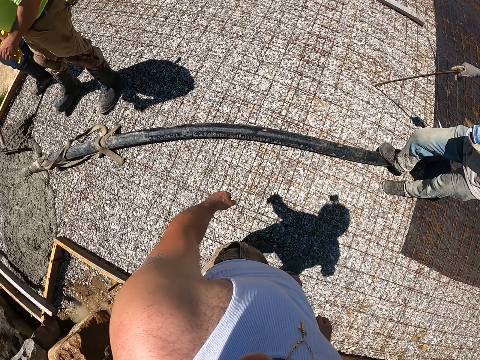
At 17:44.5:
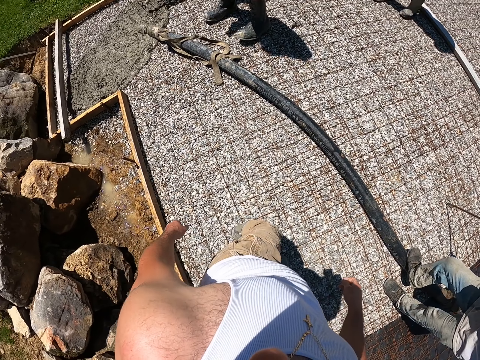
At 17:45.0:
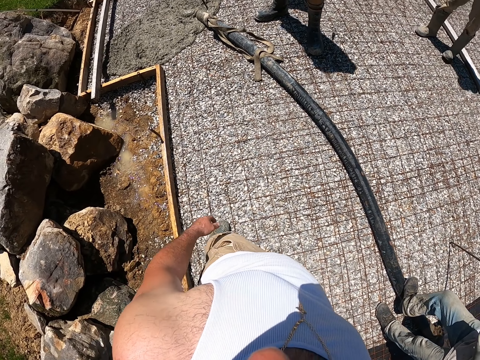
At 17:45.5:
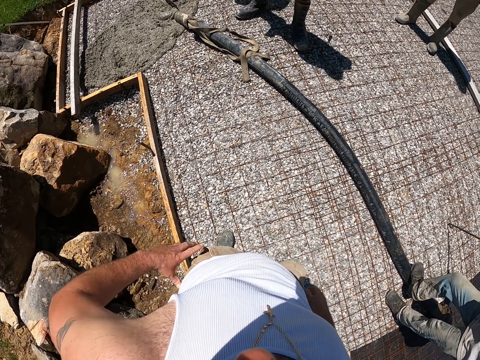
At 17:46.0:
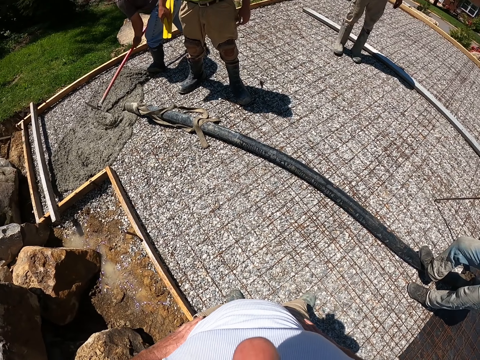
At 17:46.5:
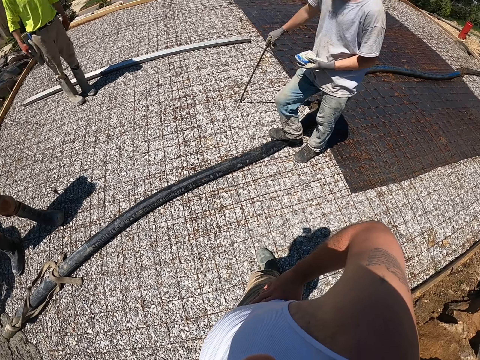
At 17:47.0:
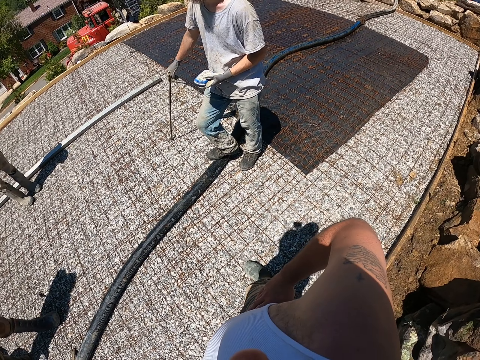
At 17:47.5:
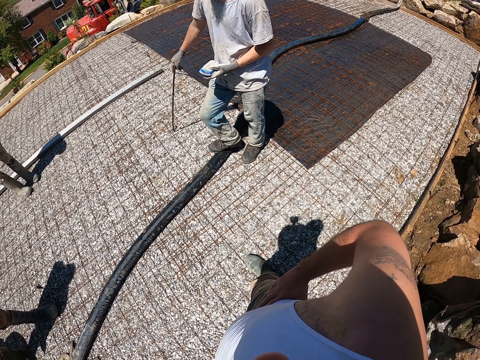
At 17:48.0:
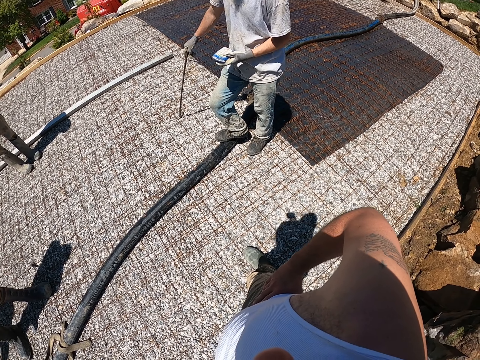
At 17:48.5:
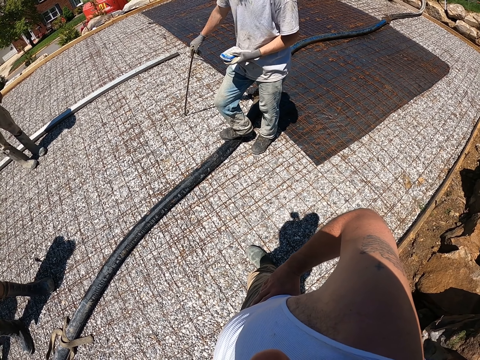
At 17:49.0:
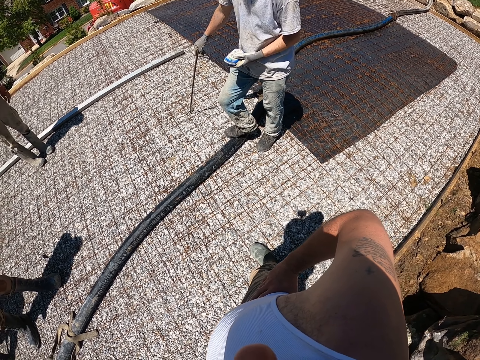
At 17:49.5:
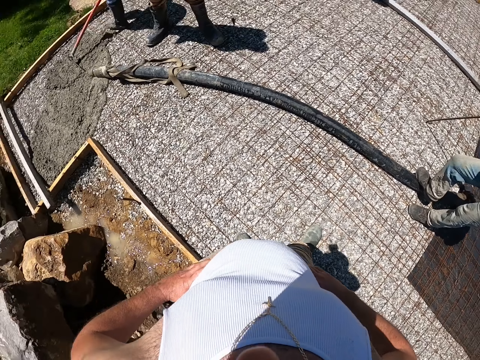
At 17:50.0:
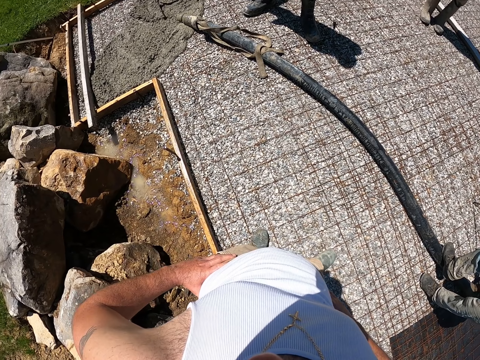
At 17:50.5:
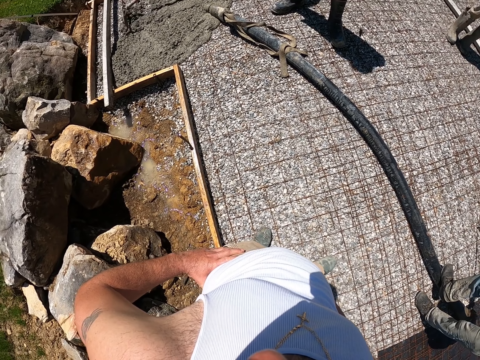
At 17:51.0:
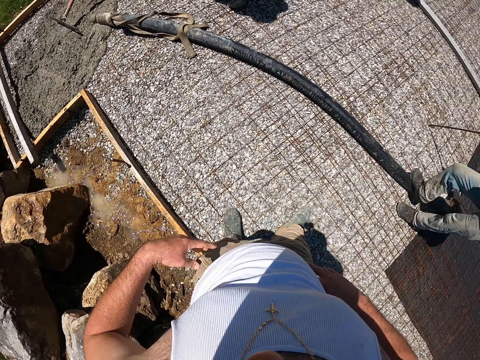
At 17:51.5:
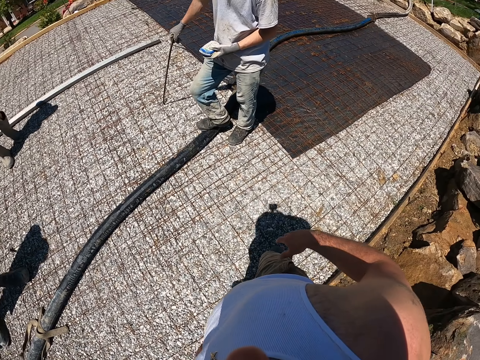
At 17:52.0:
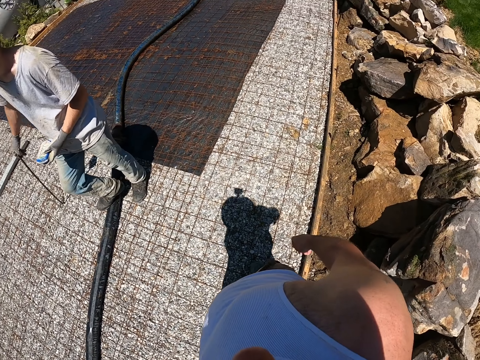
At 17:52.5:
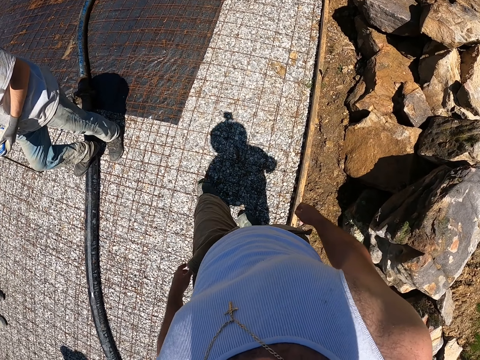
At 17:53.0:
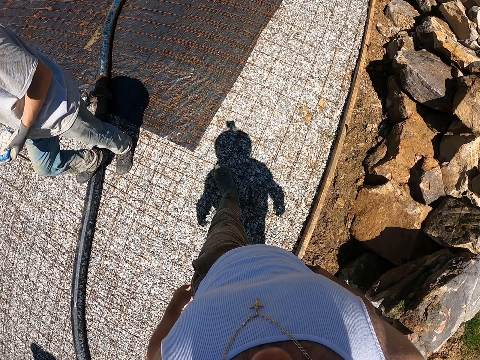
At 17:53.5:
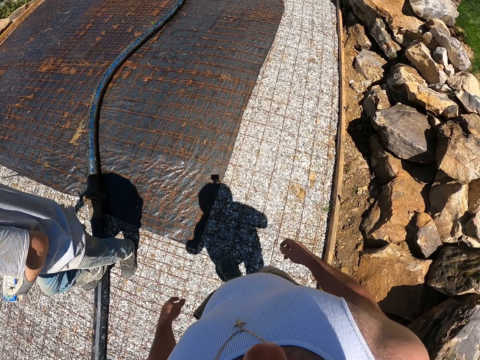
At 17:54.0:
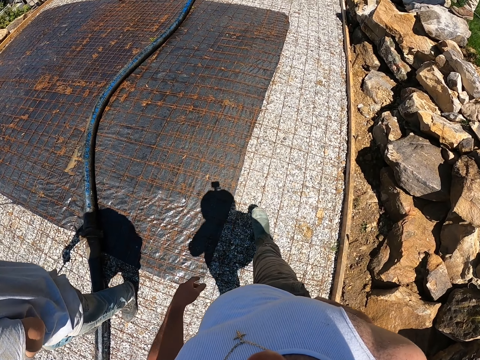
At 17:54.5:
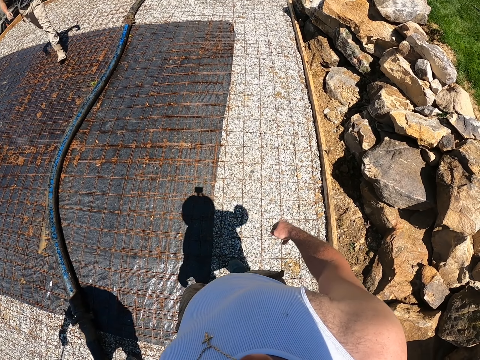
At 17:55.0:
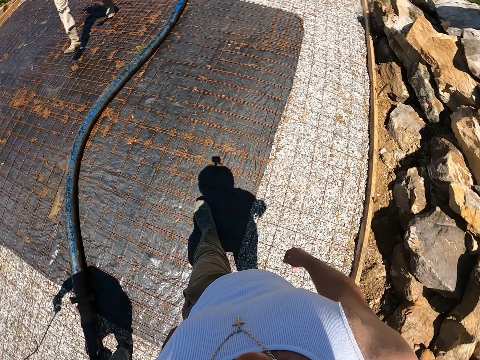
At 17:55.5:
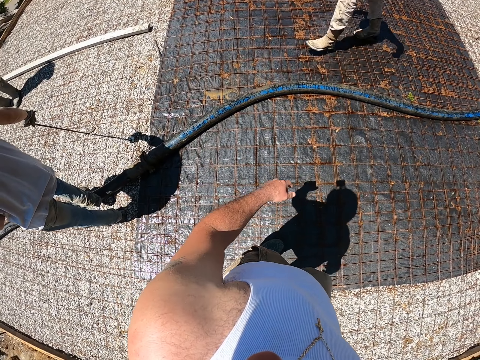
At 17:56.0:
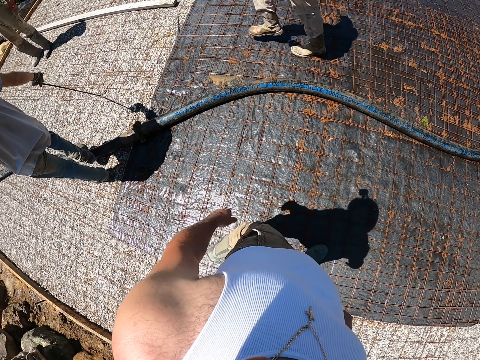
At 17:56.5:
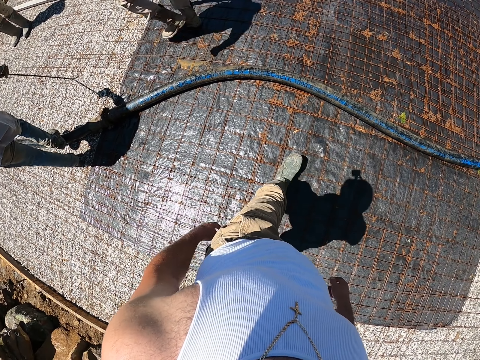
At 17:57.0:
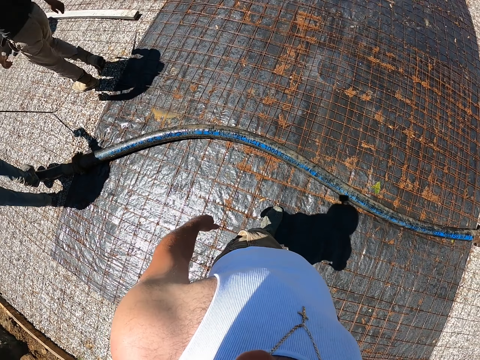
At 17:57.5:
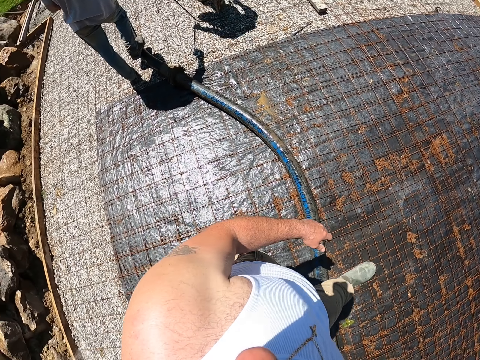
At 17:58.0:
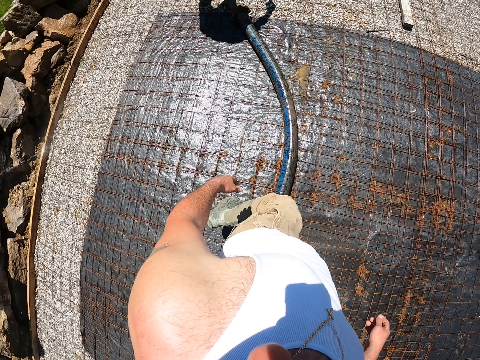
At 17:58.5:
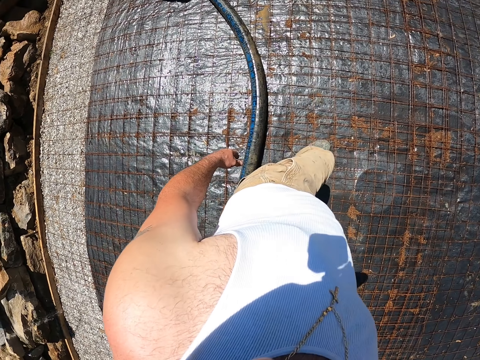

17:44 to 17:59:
The camera wearer looks around. A man stands holding a metal and something. The camera wearer looks around. They walk forward.

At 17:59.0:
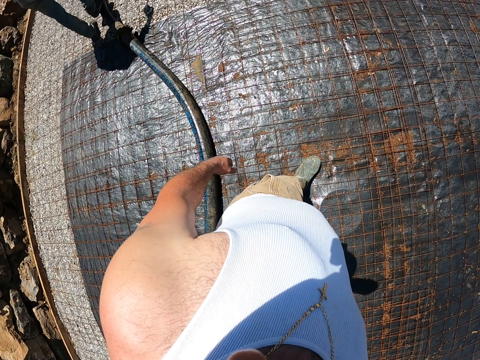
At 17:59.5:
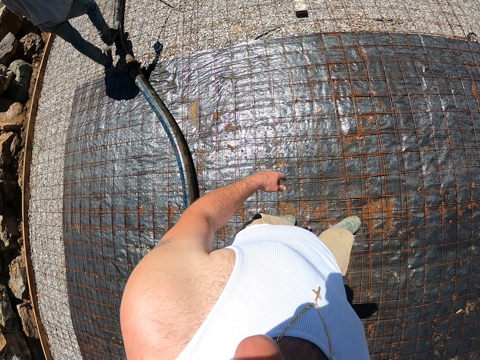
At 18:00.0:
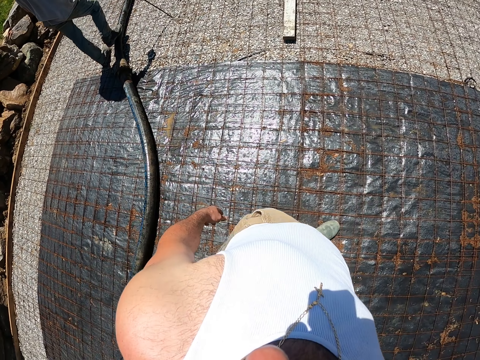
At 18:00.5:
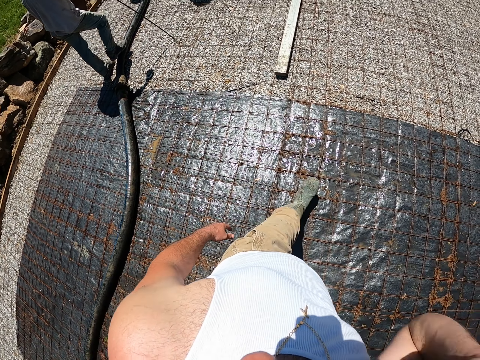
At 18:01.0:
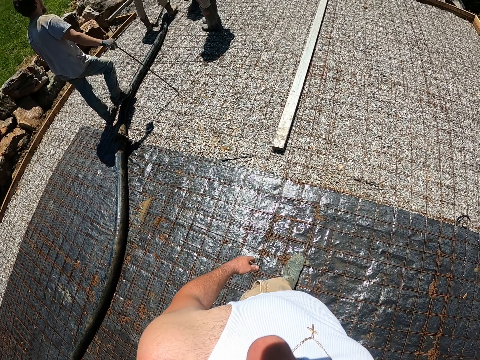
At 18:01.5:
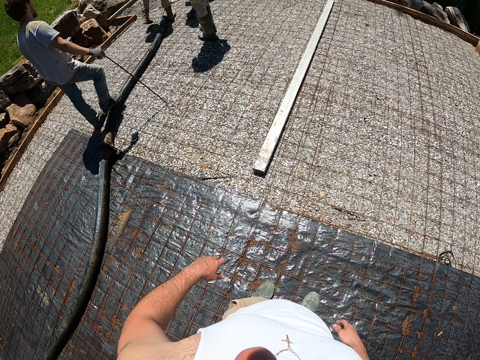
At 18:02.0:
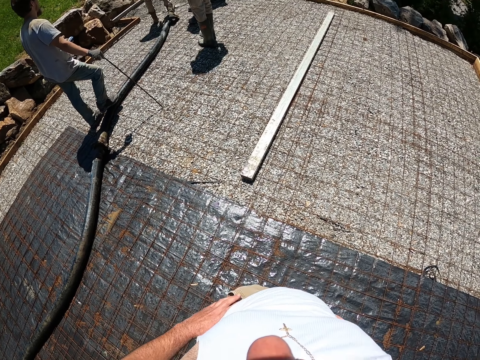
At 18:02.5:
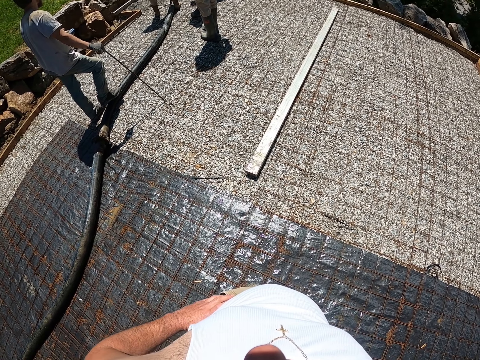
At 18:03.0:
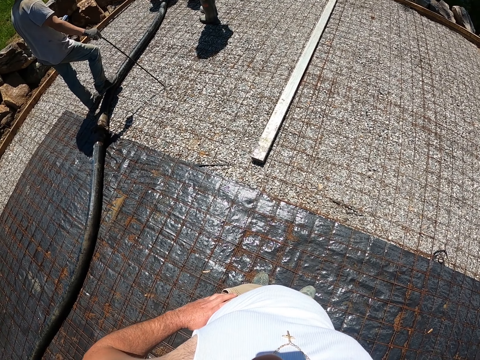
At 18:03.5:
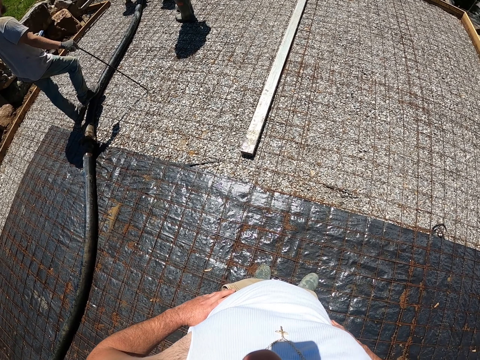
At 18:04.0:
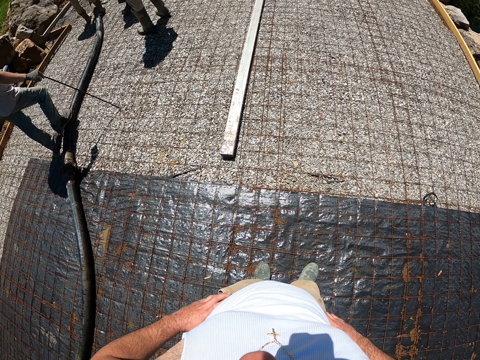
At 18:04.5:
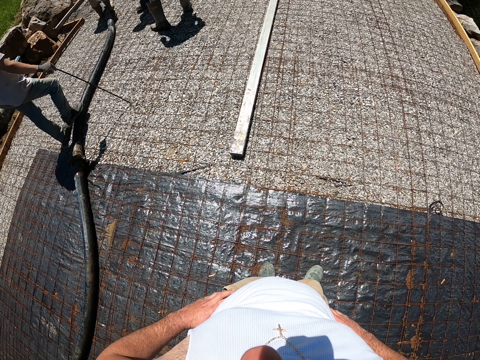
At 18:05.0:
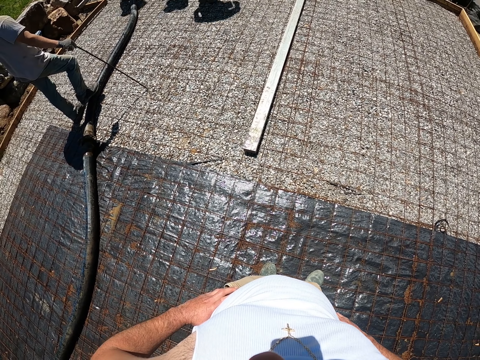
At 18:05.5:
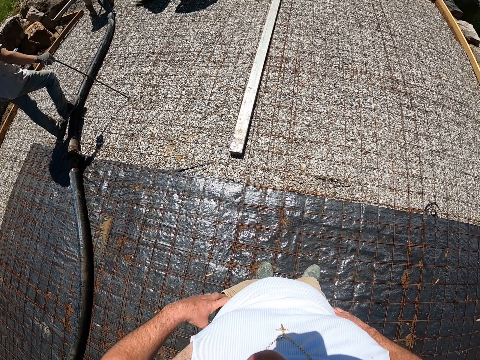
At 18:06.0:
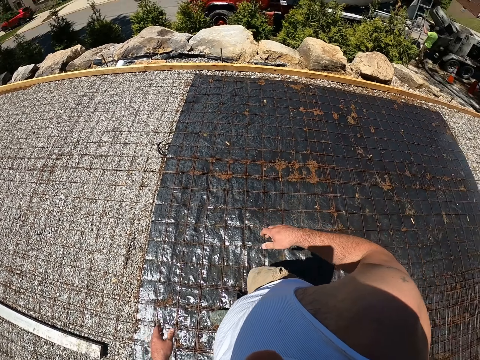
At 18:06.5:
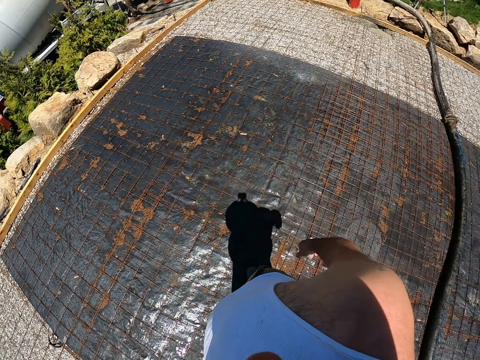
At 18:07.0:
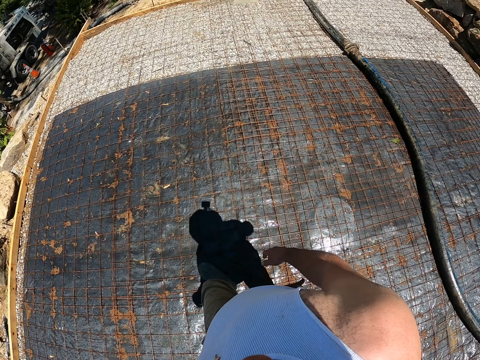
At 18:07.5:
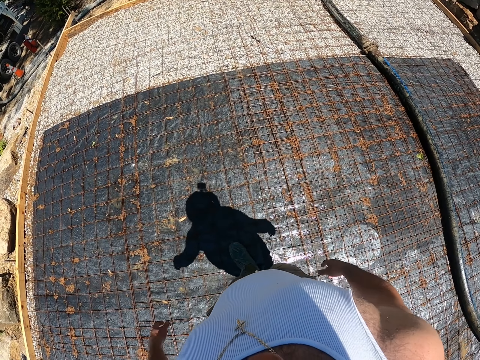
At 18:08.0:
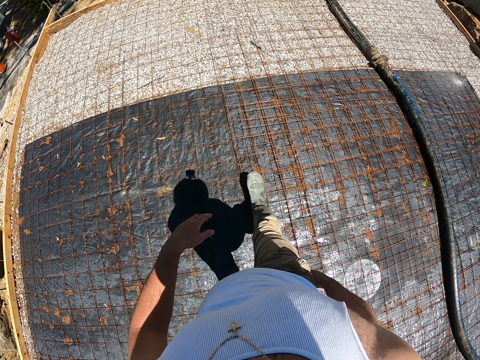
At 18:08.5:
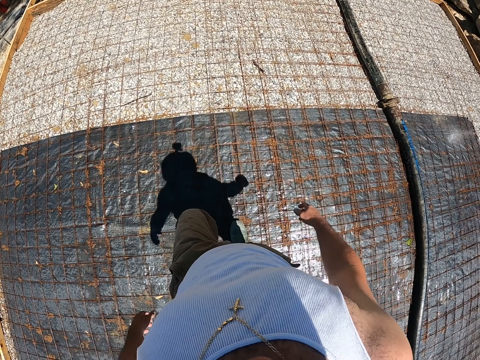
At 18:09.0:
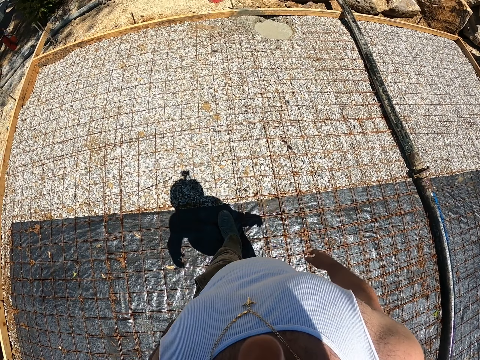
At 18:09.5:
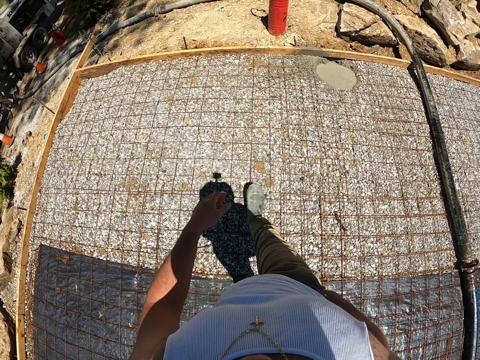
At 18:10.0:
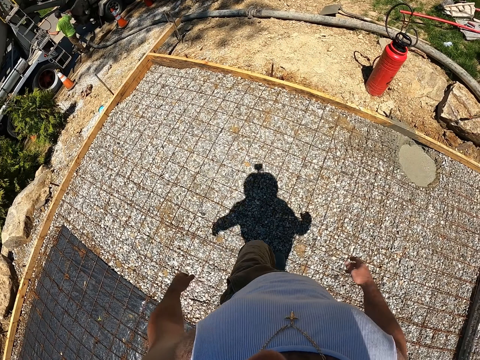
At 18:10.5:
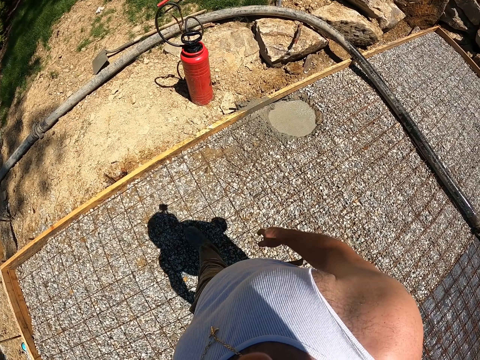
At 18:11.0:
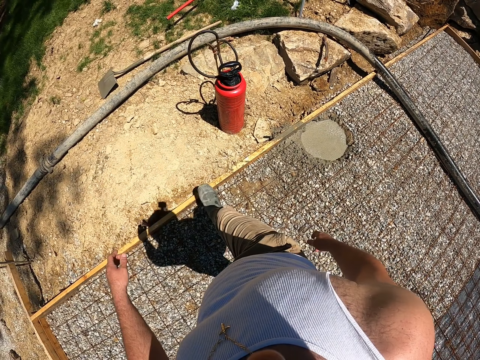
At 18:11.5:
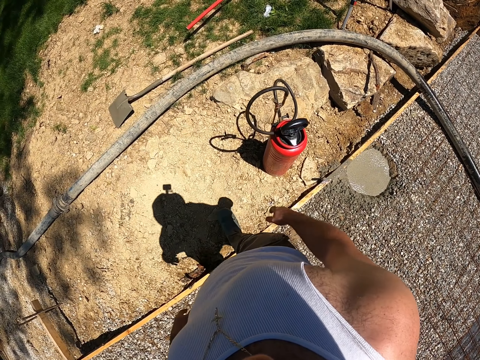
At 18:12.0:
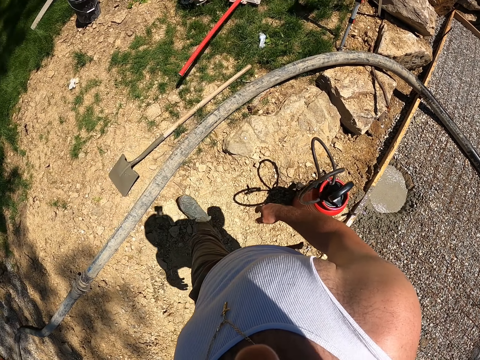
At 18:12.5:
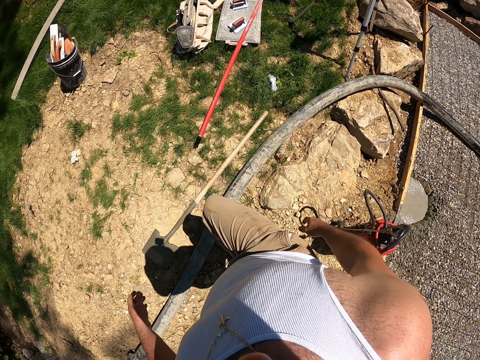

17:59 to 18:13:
The camera wearer holds his waist. He walks forward.
